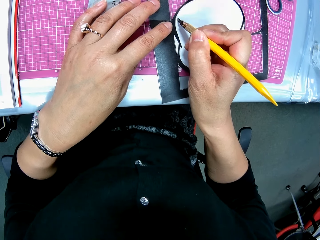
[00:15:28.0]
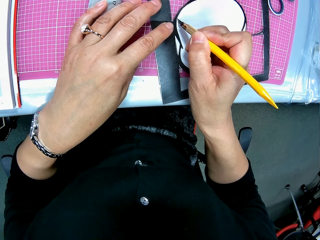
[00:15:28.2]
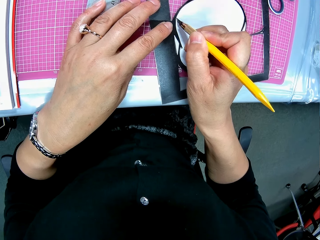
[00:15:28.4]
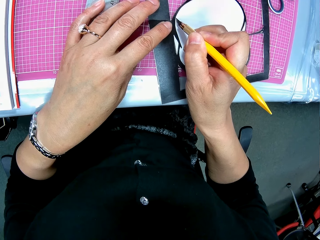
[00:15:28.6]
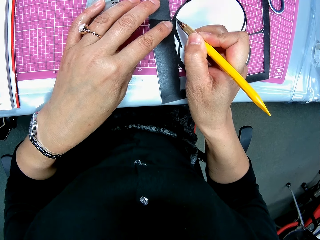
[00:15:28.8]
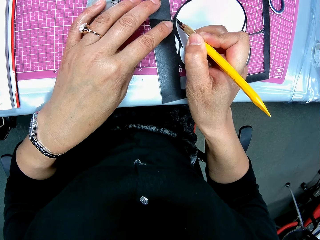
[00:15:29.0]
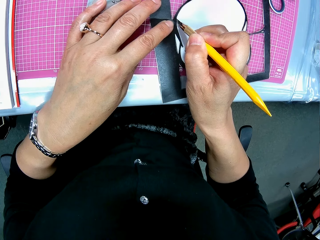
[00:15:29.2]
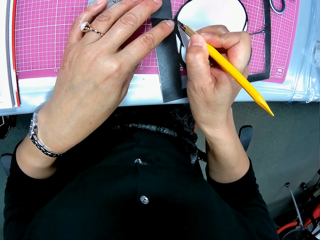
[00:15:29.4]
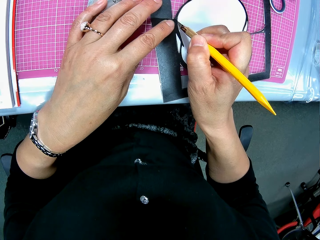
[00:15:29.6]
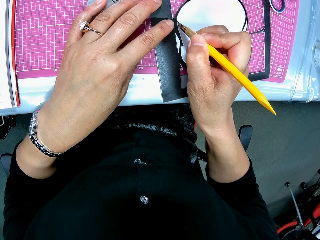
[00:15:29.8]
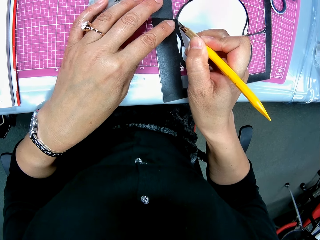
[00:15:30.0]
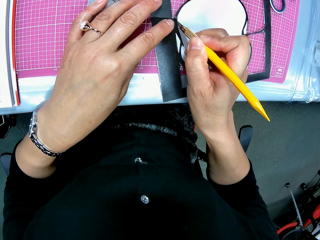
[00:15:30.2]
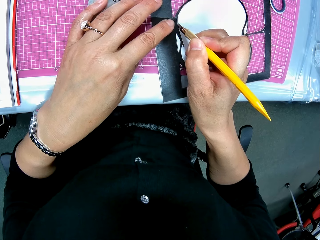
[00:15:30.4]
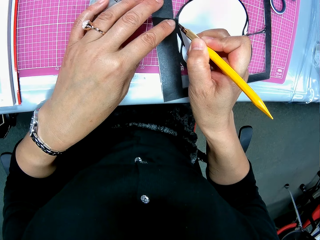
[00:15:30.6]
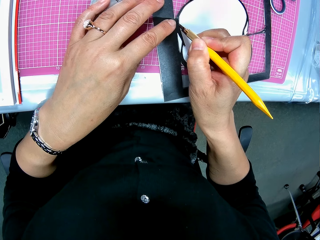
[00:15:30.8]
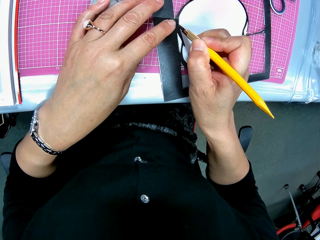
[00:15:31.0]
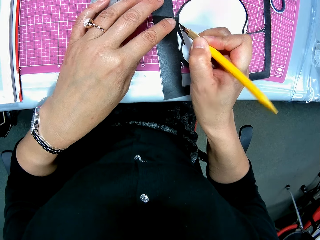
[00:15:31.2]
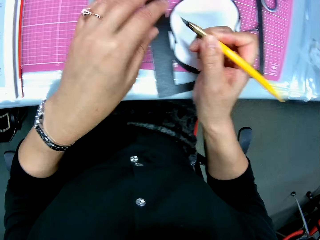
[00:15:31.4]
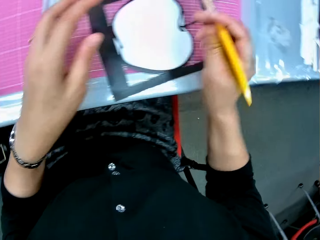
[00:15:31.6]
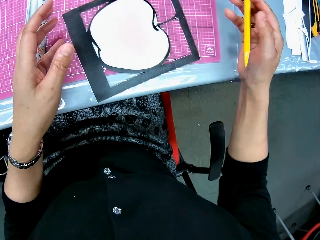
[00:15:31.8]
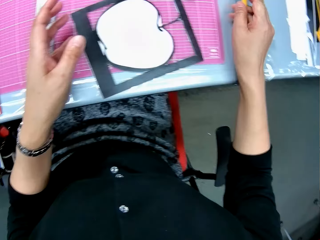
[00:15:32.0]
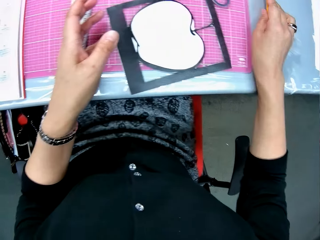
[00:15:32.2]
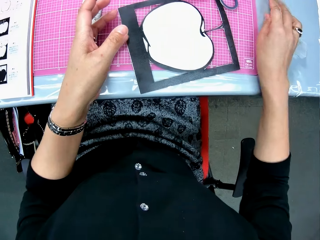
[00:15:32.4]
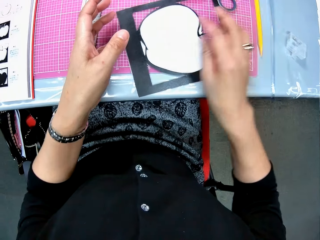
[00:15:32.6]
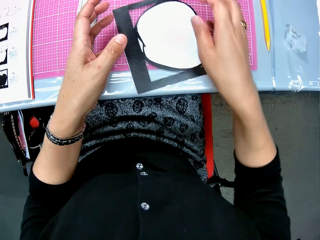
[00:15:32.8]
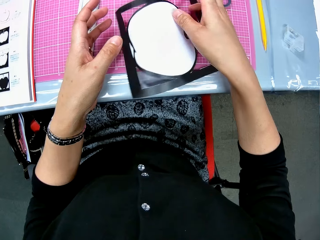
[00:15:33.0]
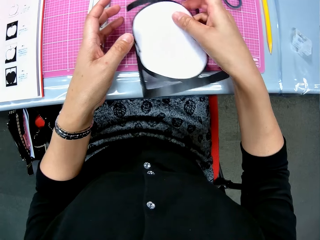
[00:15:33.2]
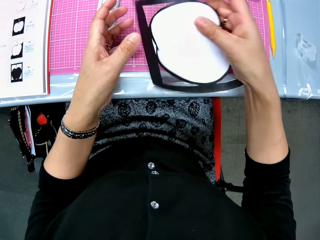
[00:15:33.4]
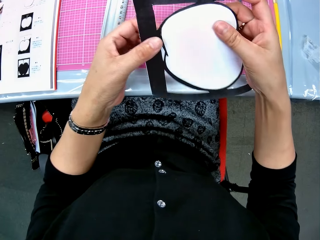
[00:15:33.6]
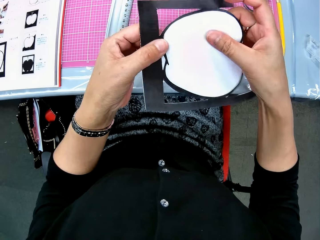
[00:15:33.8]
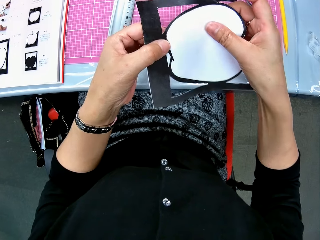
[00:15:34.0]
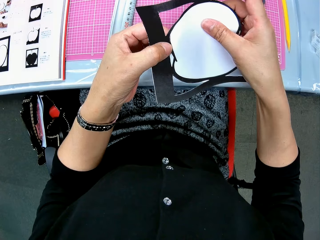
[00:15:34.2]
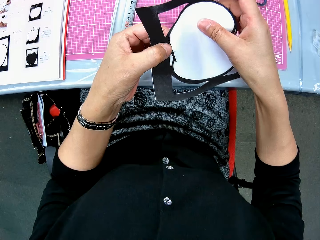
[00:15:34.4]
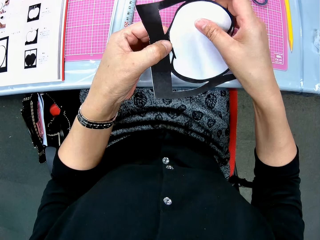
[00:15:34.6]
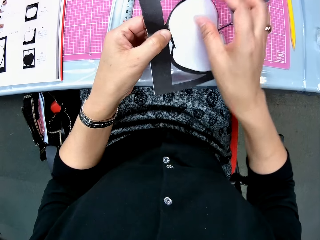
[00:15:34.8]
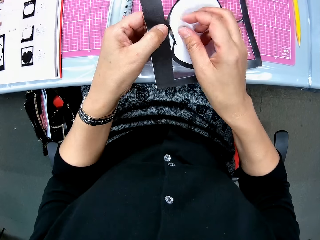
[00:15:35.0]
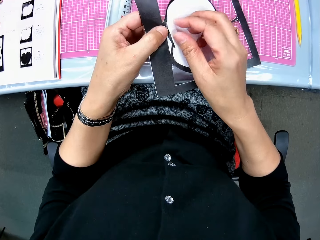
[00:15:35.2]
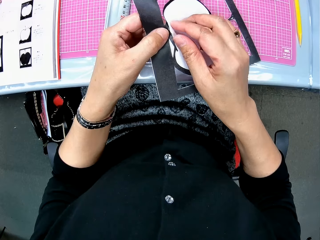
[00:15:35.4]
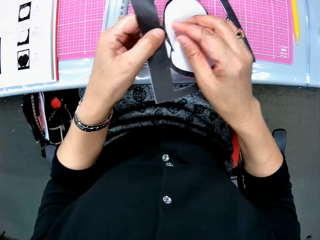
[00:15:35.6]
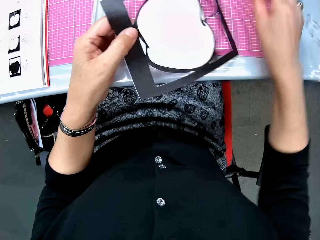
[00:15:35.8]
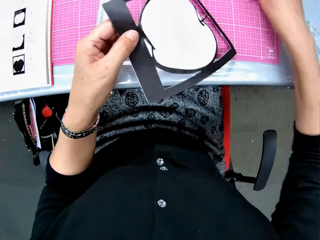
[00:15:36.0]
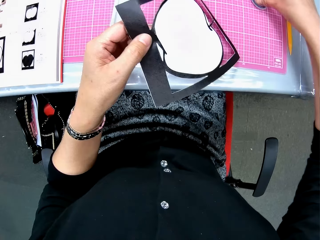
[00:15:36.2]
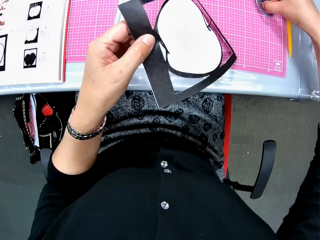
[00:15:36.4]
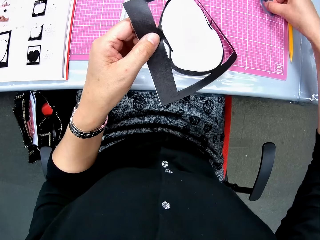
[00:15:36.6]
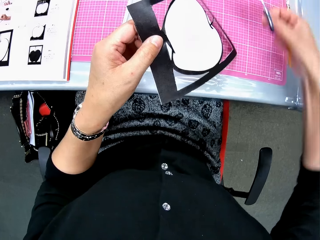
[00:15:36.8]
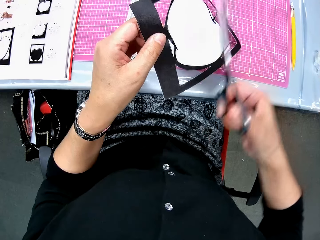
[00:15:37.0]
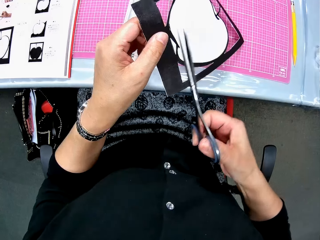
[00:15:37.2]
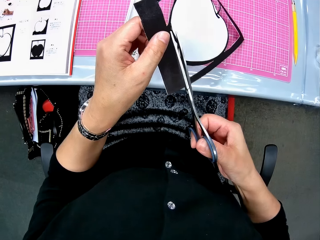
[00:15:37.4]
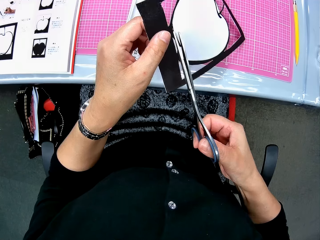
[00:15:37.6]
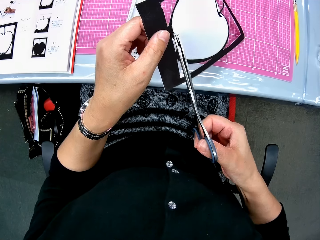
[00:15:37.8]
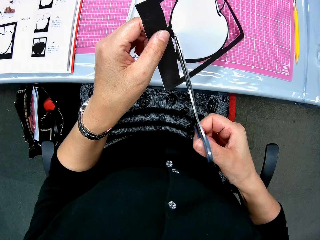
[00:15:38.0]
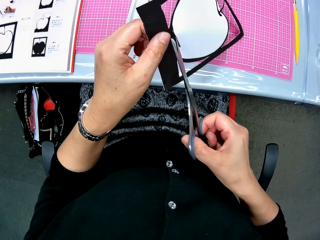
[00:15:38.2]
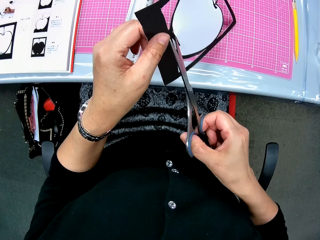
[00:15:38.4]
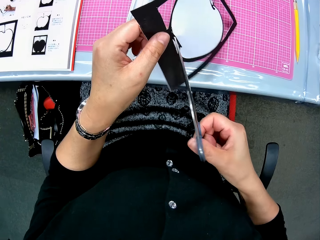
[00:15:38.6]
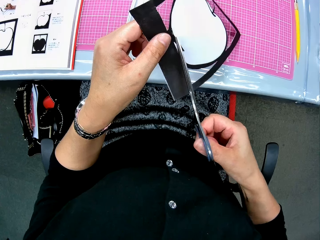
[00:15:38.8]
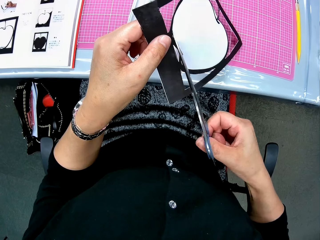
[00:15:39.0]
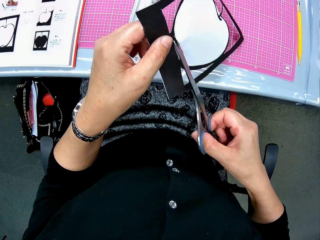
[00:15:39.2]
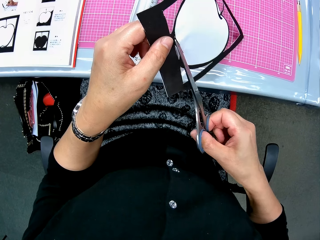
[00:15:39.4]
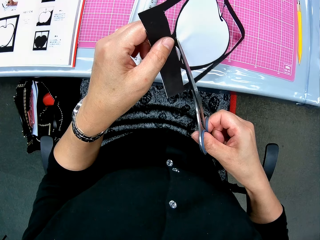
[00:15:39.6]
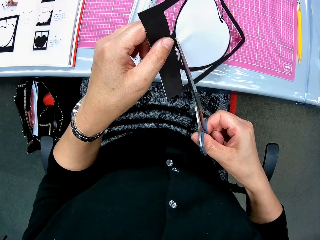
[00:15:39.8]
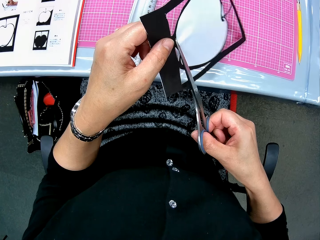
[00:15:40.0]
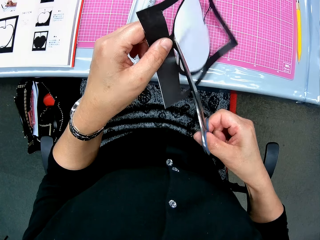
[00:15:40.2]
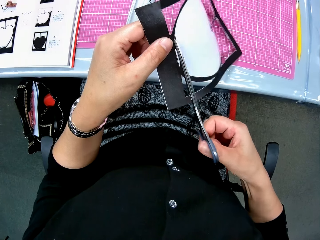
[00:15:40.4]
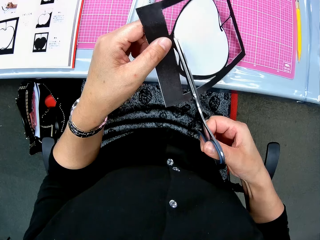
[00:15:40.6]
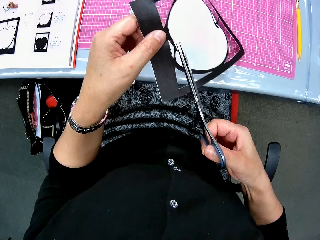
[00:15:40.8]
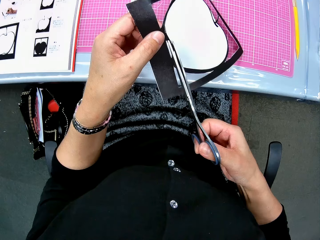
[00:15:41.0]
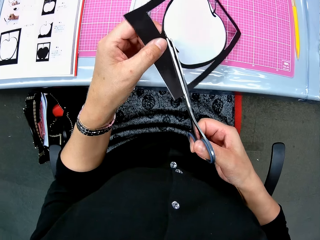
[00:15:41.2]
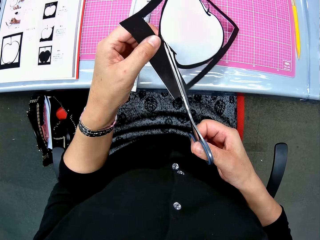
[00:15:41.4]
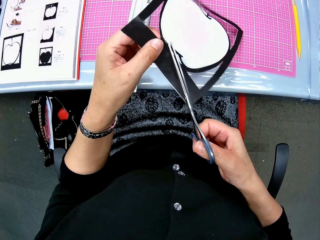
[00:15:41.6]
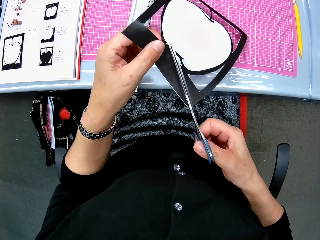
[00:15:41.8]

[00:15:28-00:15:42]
The camera wearer drops the craft knife on the table. They pick up the paper craft from the cutting mat. They press the cut piece on the paper craft. They try to remove the piece. They pick up the scissors from the cutting mat. They continue to cut the paper craft with the scissors.

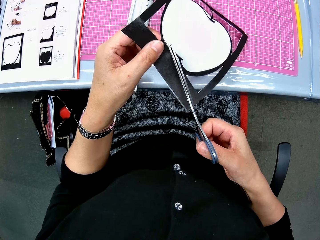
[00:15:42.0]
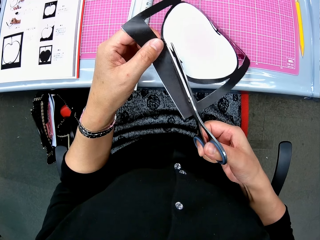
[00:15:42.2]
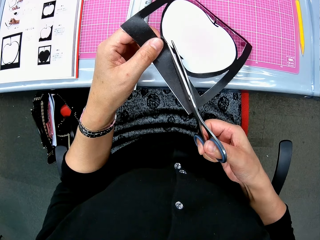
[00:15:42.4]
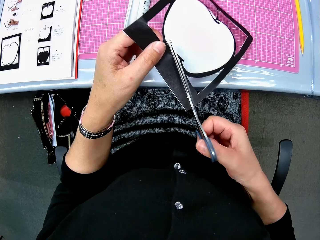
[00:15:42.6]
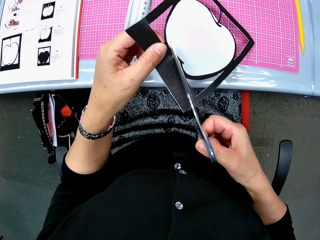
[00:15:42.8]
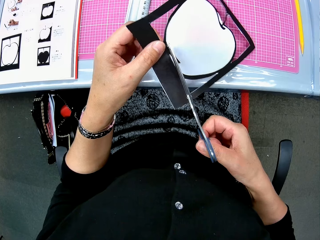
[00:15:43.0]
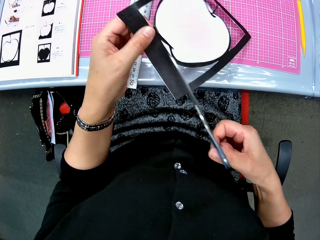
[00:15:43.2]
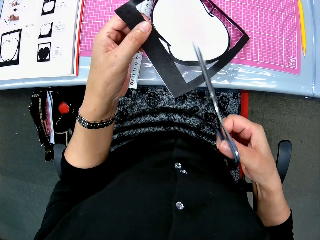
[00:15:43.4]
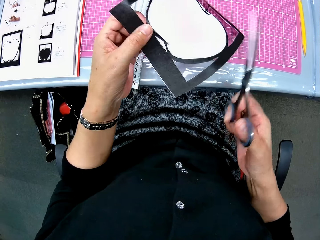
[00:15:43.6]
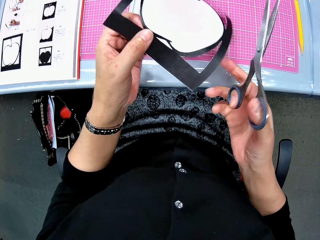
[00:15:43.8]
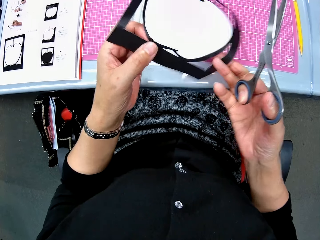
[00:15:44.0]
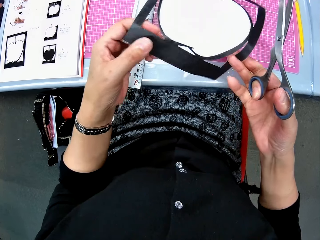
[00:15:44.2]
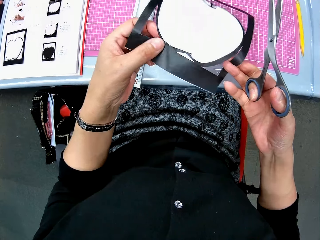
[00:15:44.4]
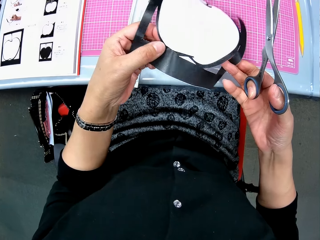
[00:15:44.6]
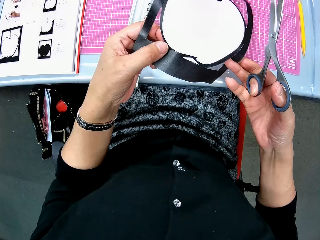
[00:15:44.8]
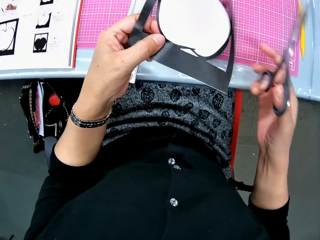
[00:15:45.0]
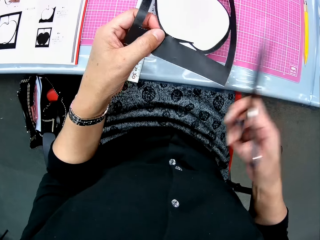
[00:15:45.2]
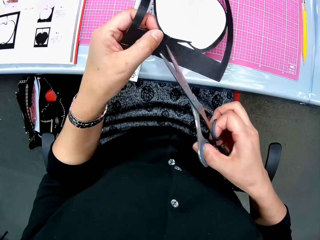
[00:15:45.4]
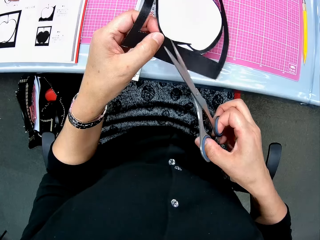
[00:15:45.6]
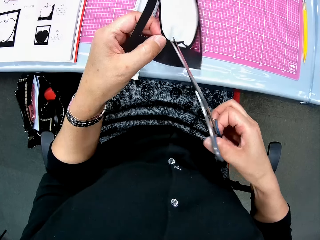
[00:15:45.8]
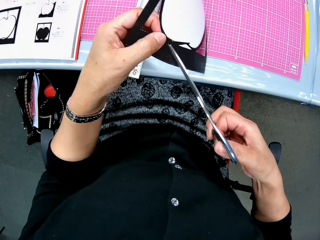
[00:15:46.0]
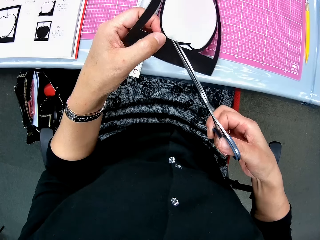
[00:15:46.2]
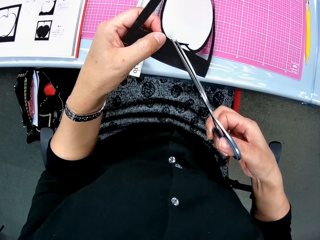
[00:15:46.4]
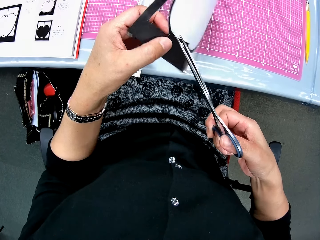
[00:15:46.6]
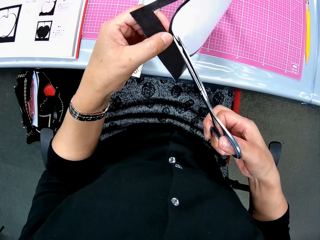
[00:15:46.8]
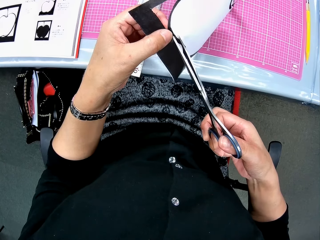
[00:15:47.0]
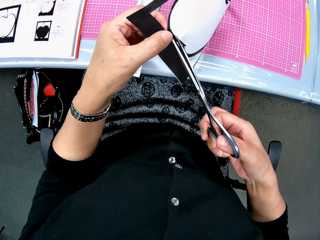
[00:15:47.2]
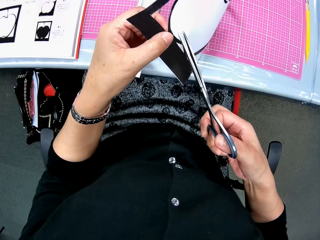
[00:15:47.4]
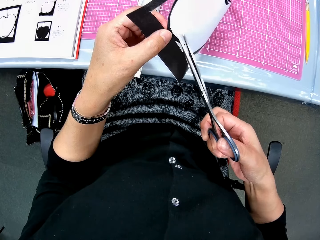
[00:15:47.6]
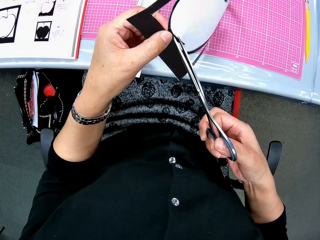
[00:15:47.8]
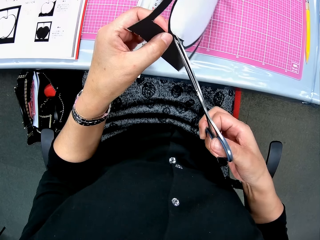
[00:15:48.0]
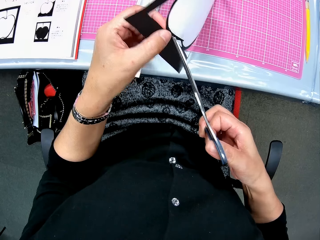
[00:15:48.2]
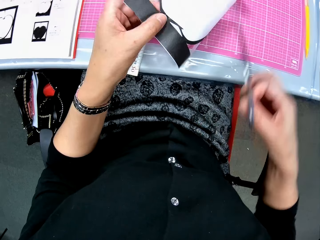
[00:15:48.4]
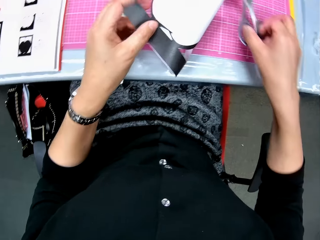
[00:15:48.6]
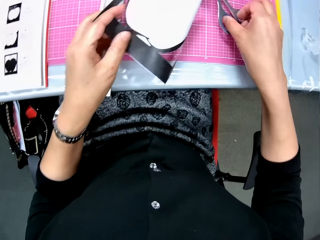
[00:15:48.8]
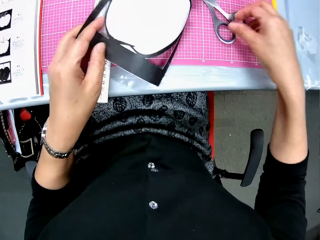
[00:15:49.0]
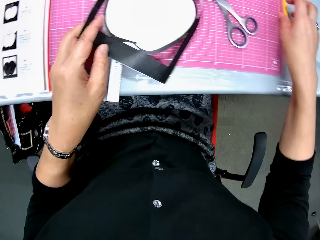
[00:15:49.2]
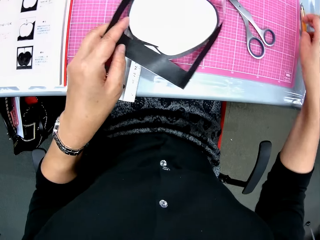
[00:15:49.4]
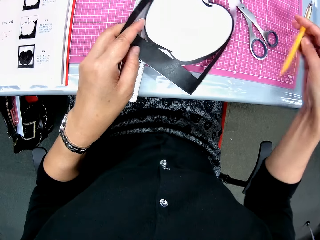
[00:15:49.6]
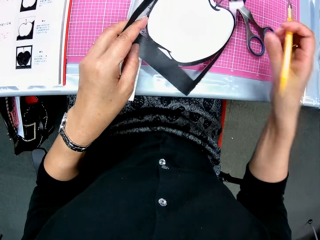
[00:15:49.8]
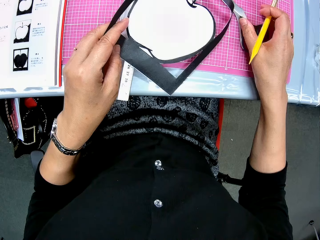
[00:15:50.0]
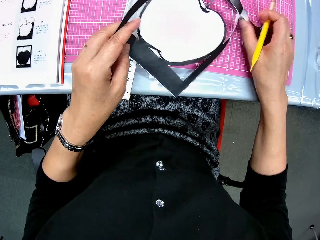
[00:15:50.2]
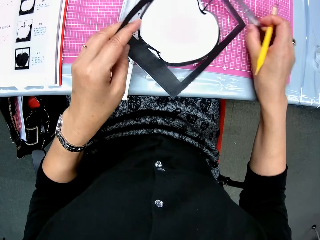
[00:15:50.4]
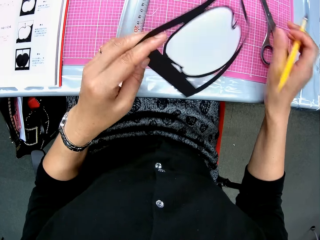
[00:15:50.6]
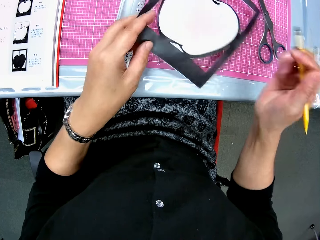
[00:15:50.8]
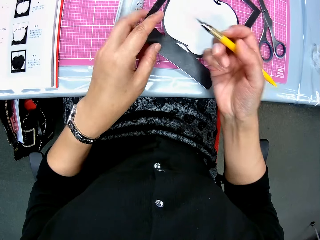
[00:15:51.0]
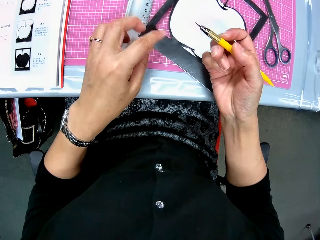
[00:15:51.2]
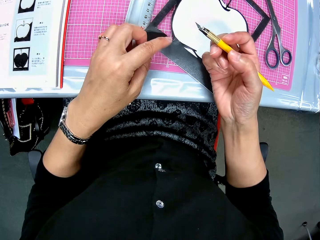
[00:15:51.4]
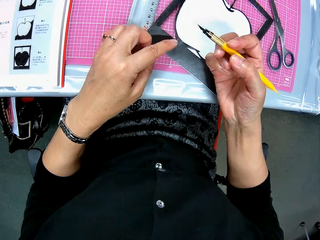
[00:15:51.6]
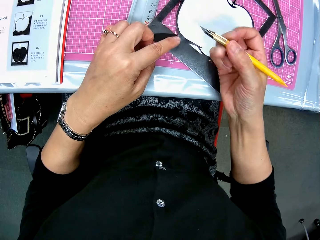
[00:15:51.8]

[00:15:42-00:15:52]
The camera wearer moves the drawing. They drop the scissors on the cutting mat. They pick up the craft knife from the table. They adjust the scissors to the right on the cutting mat. They drop the paper craft on the cutting mat.
